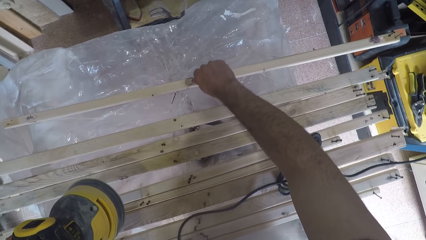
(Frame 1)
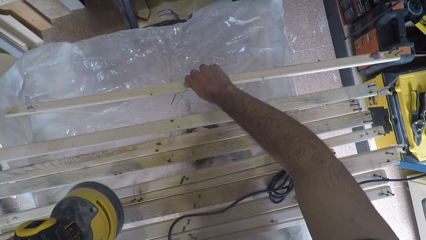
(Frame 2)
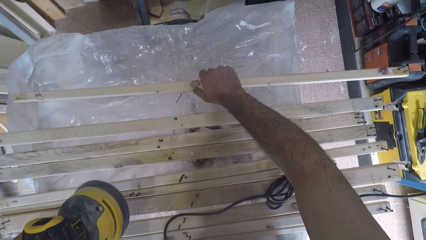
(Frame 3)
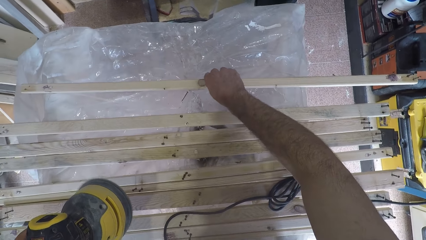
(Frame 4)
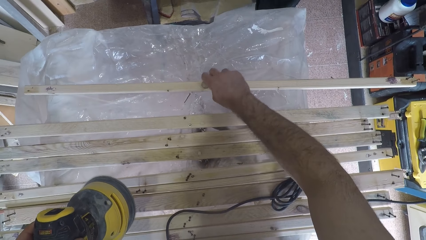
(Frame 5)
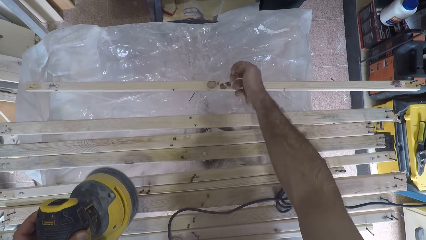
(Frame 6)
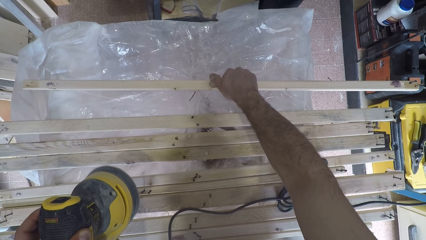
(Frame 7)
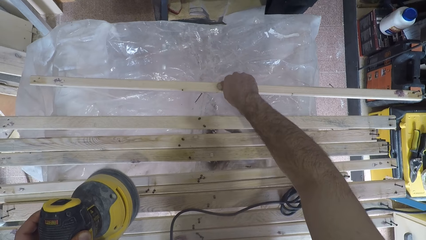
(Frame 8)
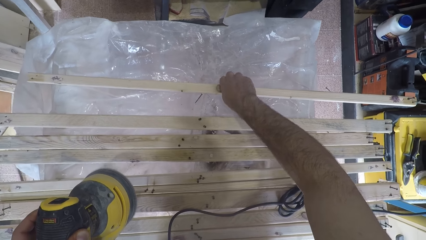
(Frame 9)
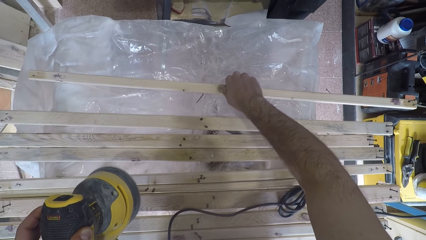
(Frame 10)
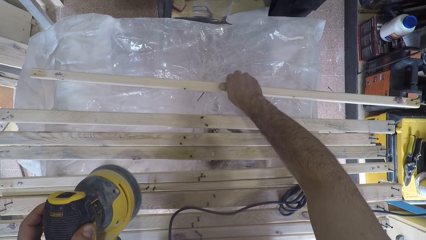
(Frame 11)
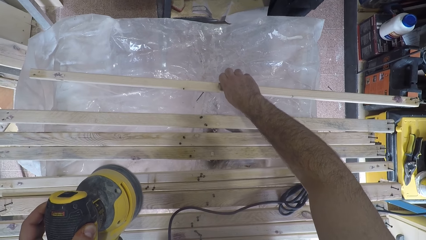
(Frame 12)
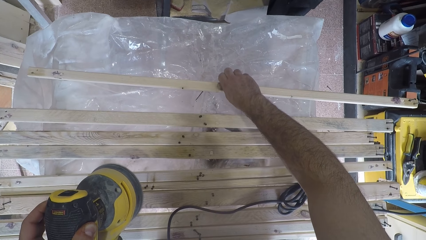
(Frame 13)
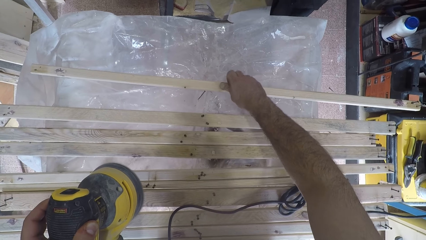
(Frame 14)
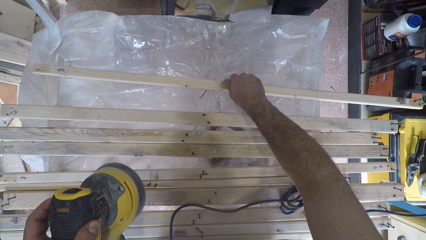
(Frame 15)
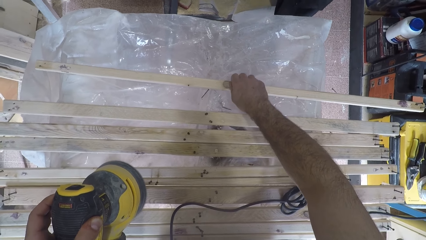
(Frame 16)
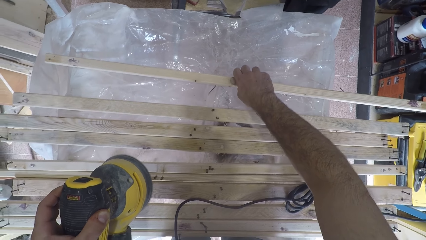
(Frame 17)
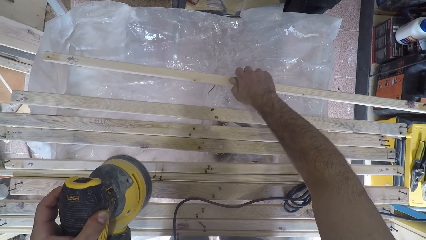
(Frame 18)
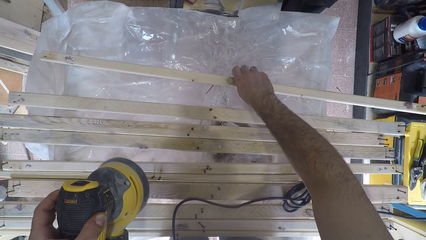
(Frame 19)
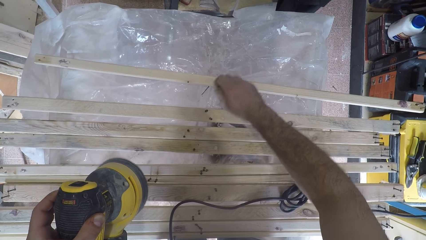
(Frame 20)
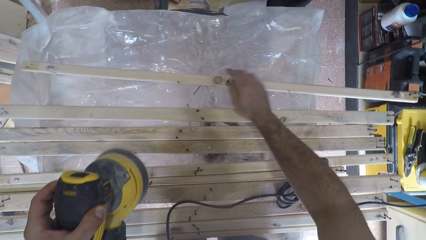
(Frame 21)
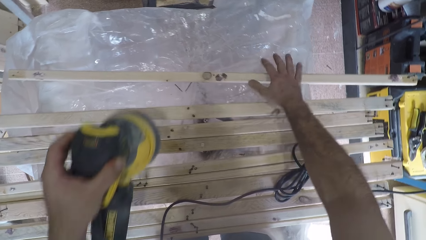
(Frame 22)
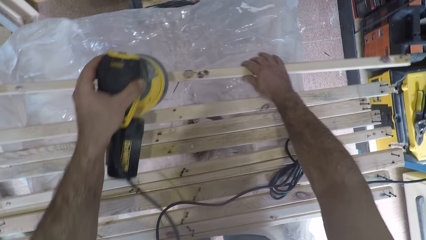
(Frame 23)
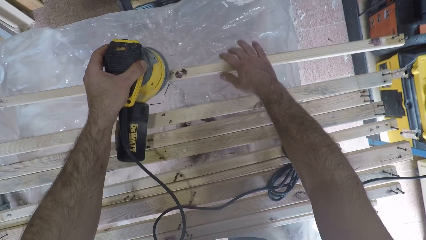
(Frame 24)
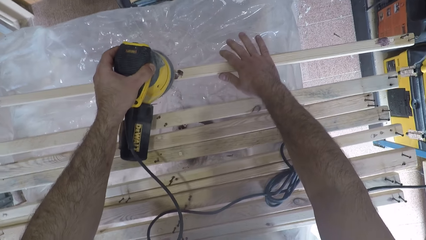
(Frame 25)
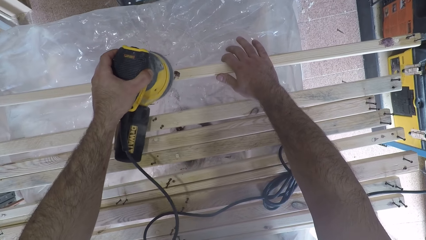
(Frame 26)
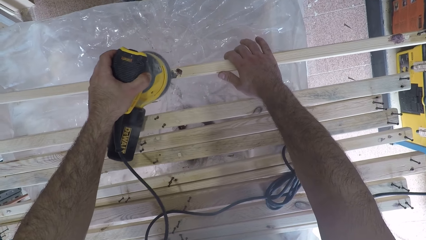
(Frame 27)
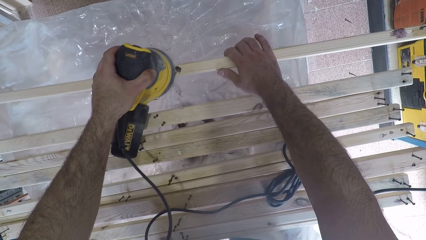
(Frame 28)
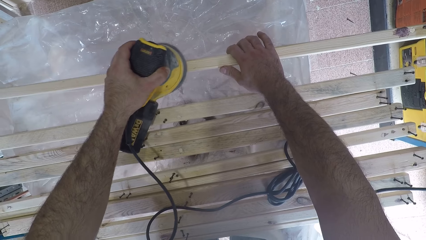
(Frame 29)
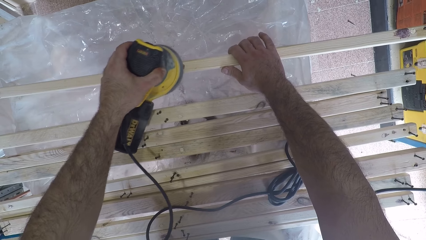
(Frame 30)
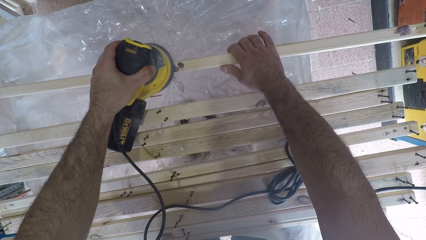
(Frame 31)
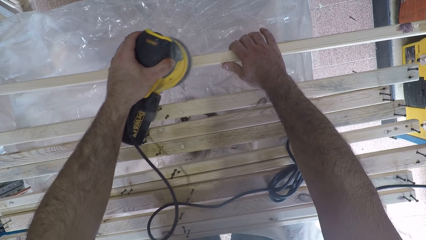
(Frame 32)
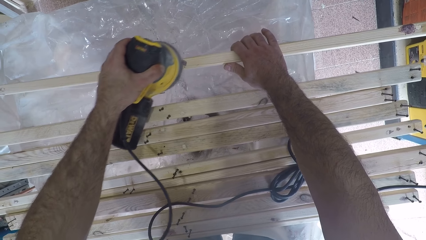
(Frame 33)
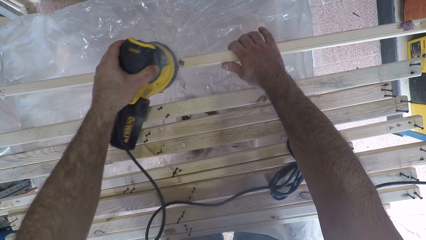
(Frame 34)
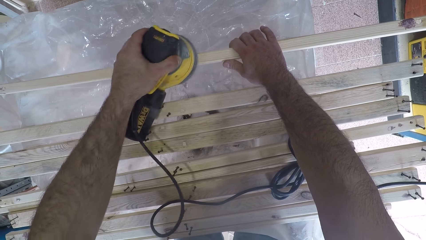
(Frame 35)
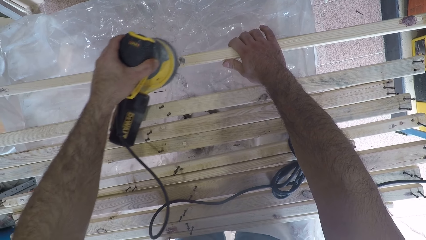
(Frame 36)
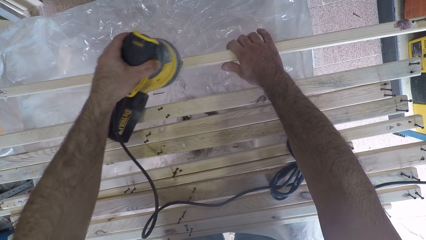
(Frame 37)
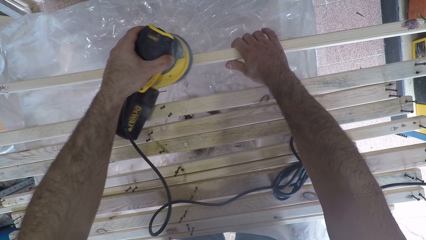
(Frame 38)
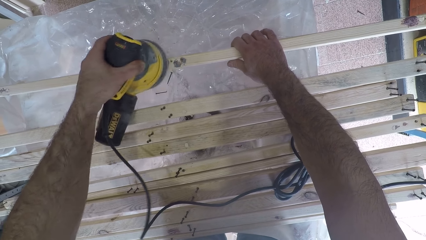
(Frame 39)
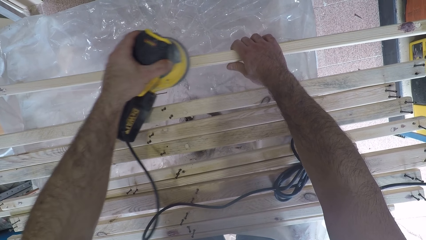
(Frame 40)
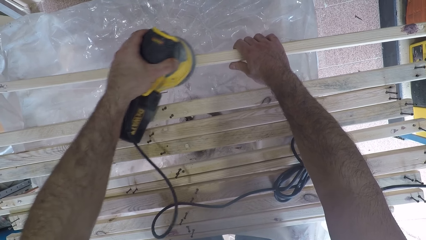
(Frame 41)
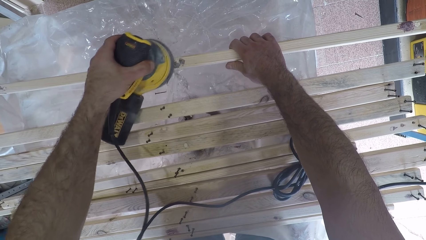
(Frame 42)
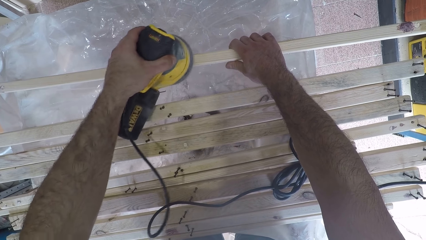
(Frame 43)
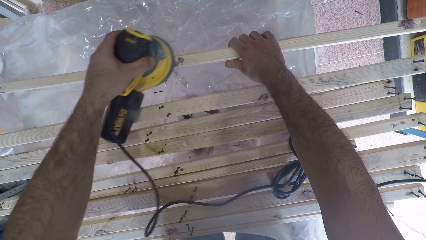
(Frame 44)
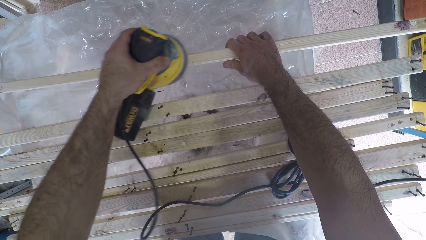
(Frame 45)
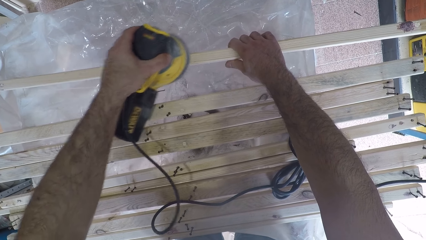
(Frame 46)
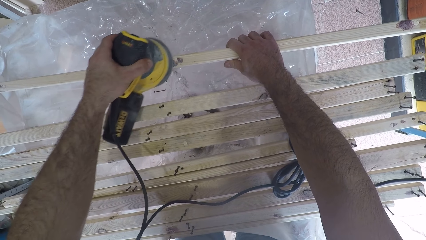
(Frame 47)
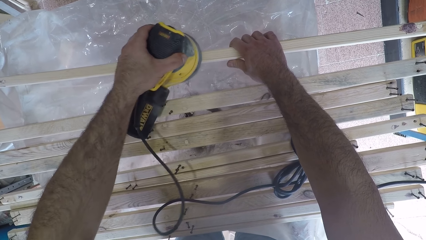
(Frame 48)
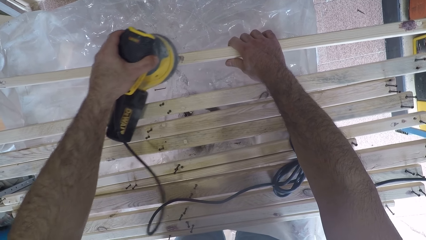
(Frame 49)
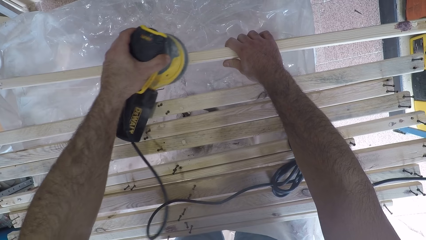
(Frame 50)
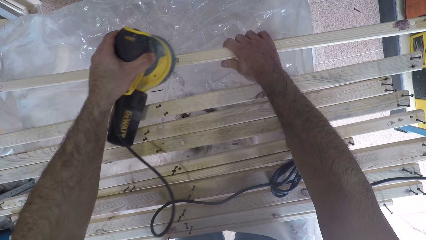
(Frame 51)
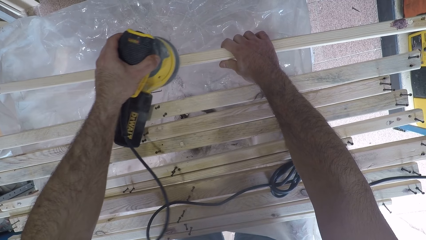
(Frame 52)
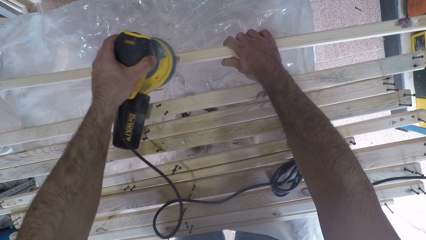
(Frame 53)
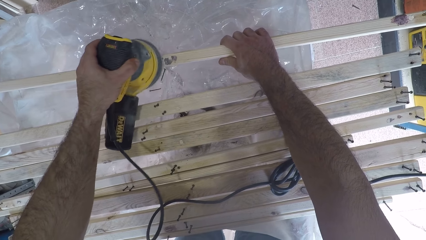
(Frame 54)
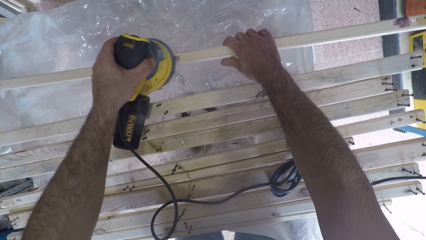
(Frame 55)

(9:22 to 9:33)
The camera wearer removes a fourth nail from the middle of the wood plank. He throws the third nail on the floor. He throws the fourth nail on the floor. He brushes the middle of the wood plank with the brush oscillating tool and holds down the wood plank with his right hand.

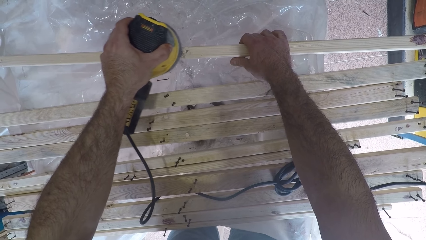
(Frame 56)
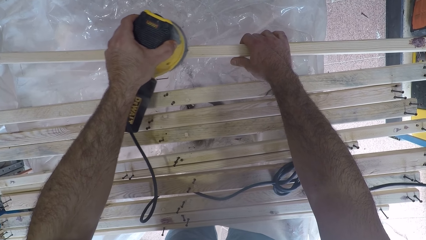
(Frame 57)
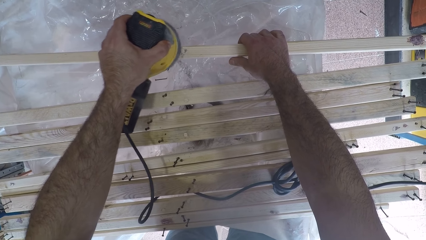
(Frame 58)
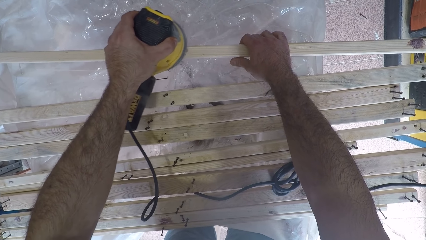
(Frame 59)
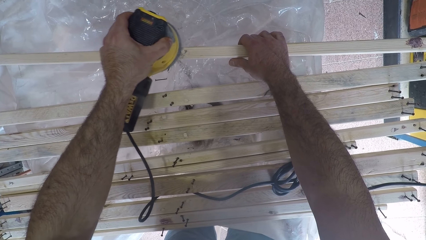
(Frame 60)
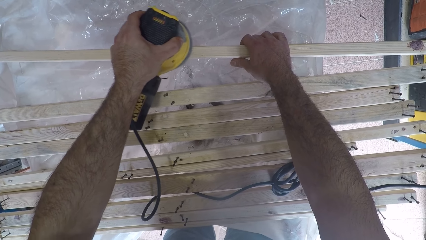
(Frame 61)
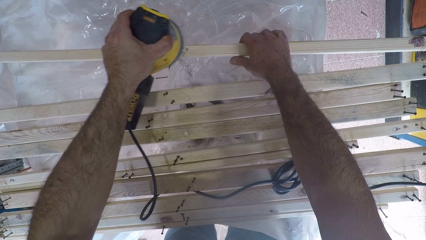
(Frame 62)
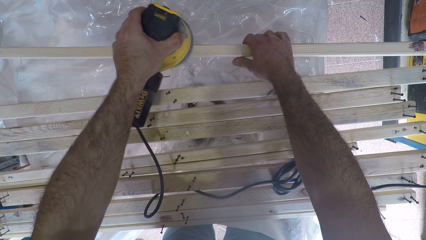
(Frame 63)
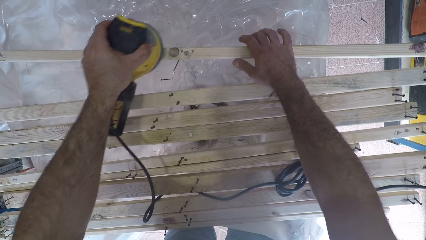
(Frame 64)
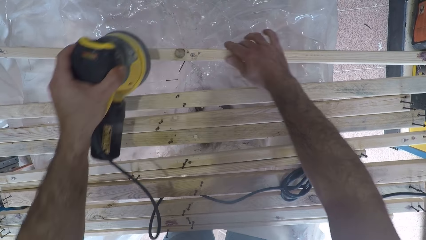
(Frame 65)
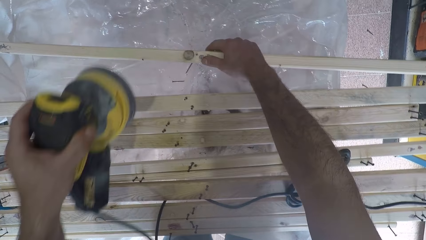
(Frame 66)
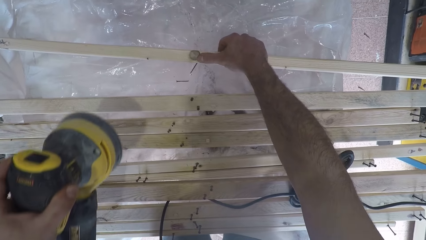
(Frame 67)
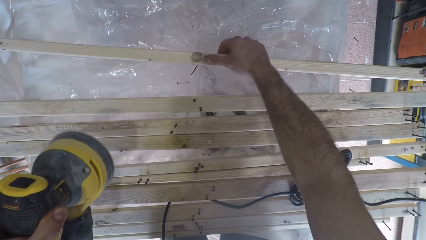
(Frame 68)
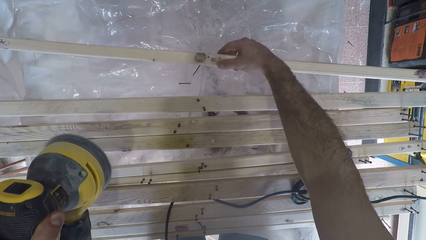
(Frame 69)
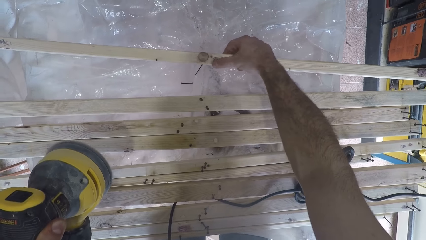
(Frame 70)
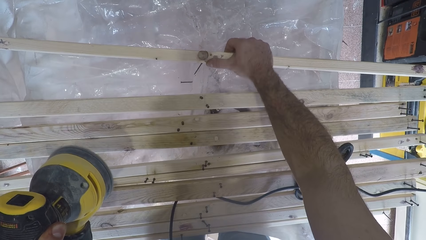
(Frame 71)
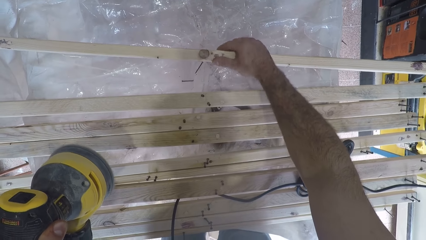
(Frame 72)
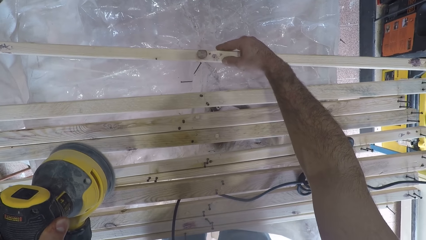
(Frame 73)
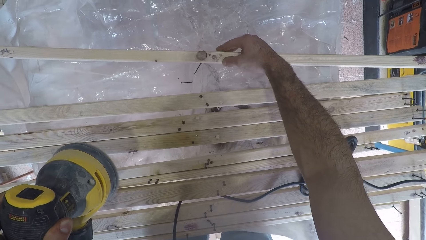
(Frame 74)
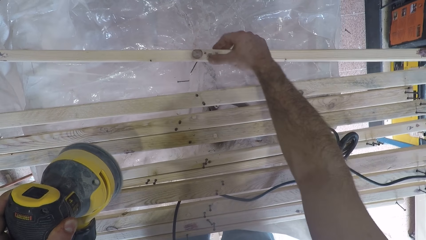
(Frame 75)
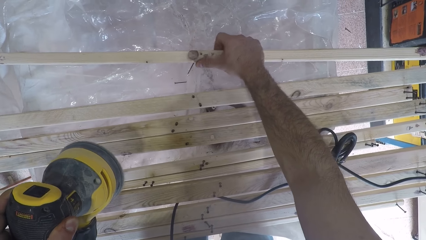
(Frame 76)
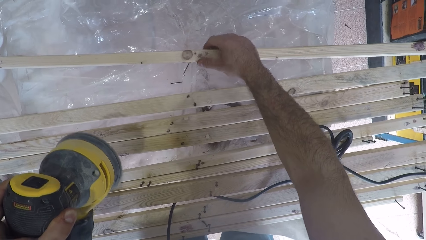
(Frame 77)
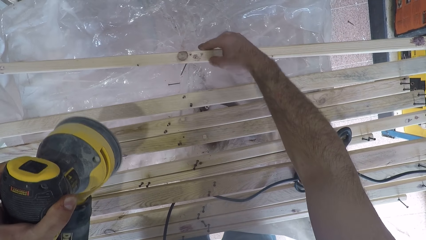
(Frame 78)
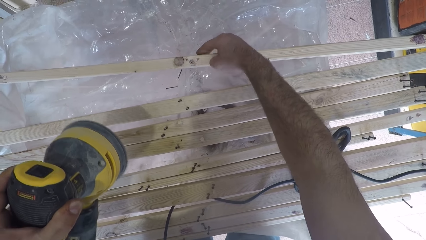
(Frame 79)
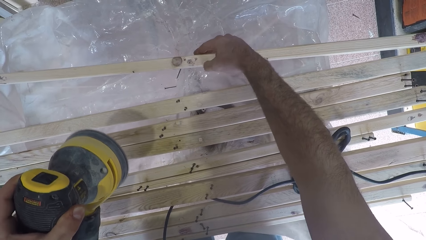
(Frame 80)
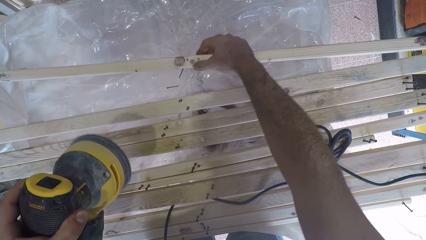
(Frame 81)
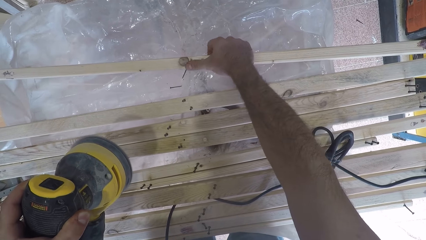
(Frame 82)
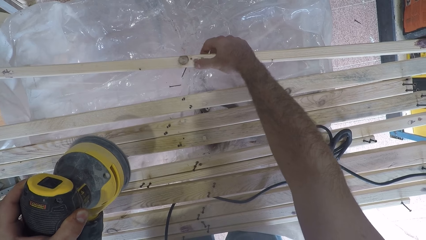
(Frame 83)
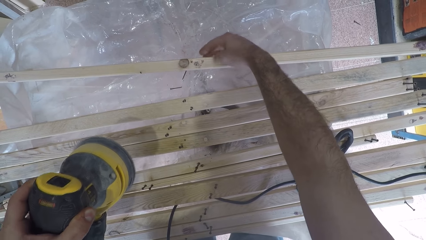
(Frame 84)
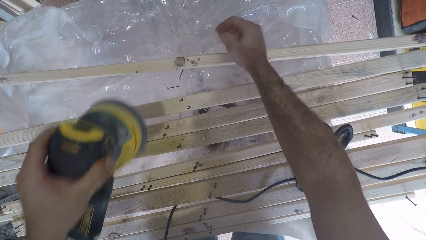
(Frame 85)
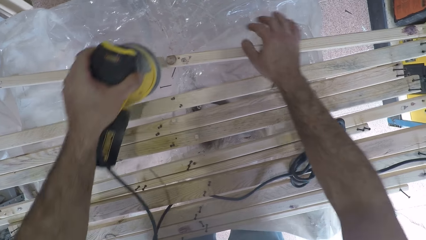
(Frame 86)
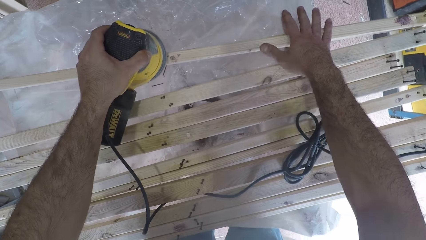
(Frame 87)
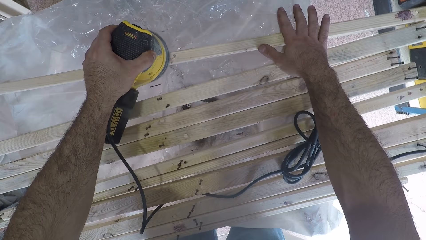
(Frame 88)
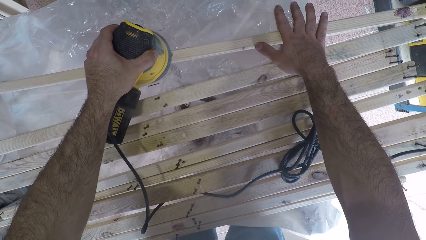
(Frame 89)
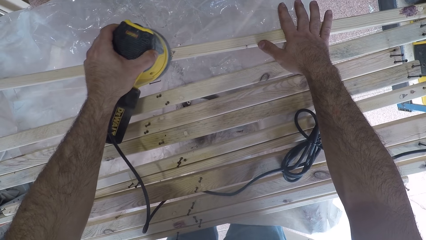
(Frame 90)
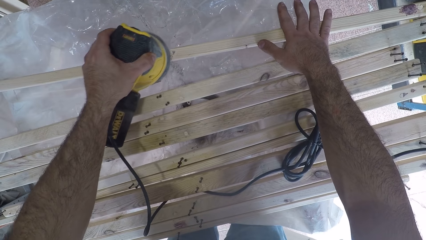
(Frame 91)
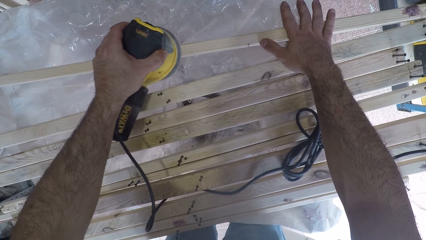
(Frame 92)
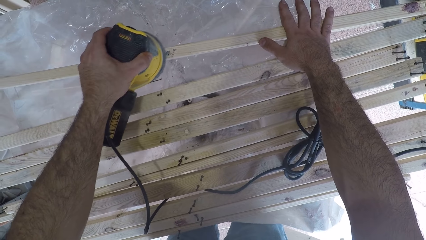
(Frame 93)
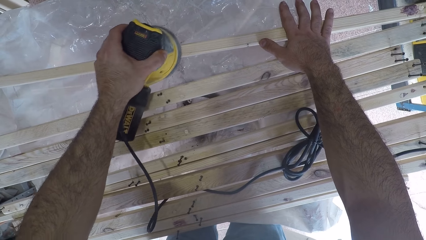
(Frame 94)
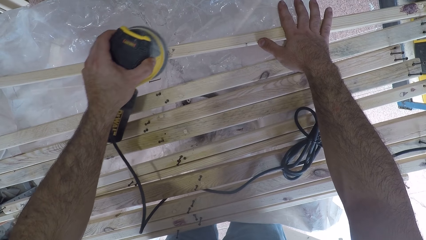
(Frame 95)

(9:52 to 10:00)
The camera wearer rubs the middle of the wood plank with his right thumb. He touches the piece of wood with the hand. He continues to brush the middle of the wood plank with the brush oscillating tool and holds down the wood plank with his right hand.
